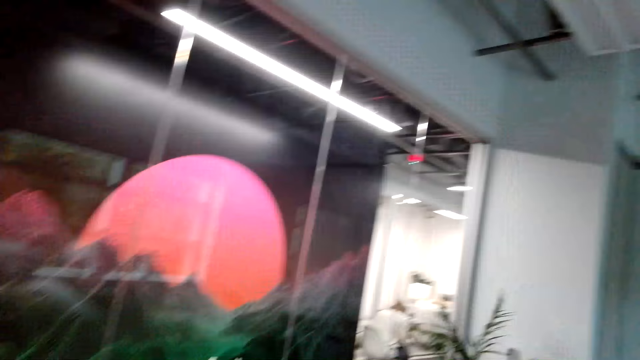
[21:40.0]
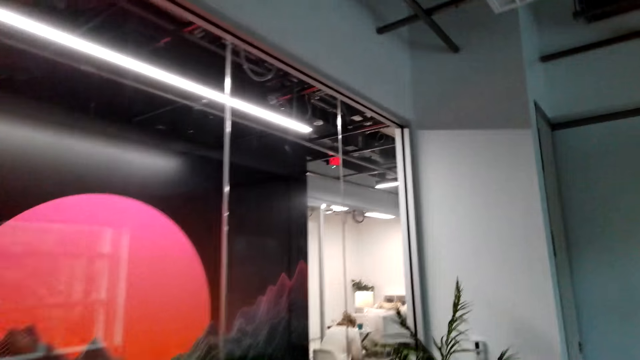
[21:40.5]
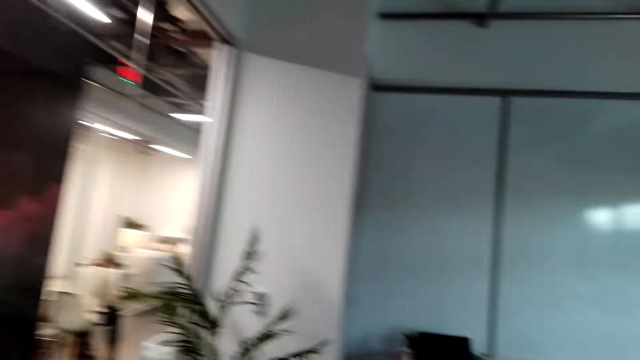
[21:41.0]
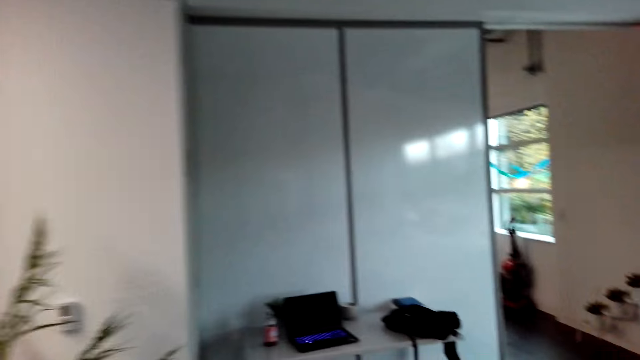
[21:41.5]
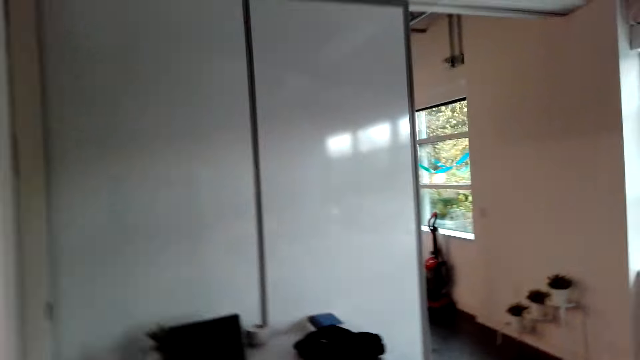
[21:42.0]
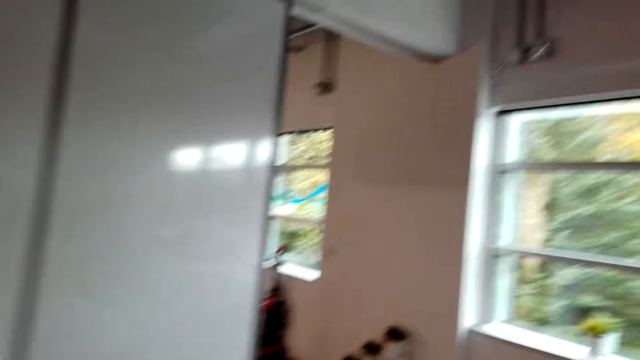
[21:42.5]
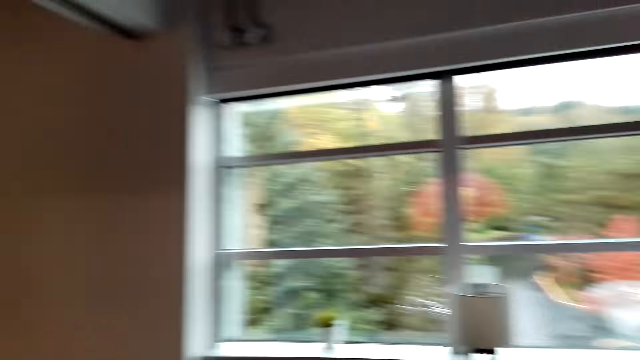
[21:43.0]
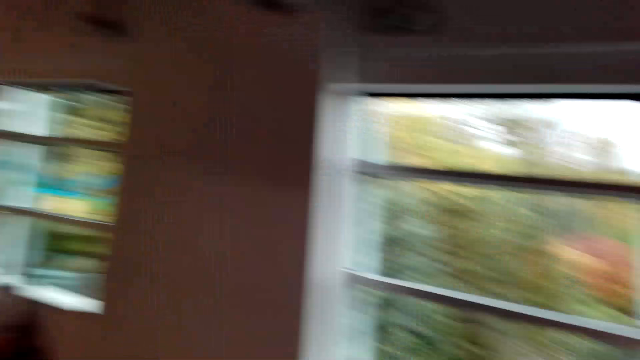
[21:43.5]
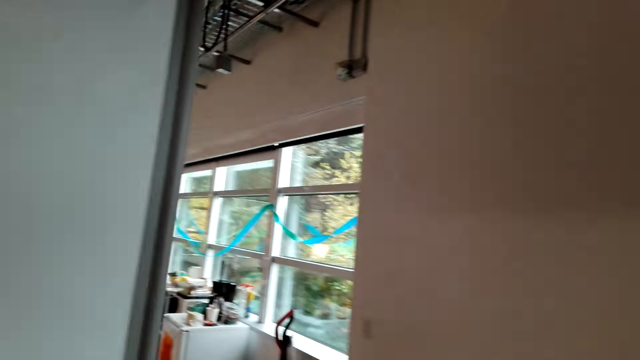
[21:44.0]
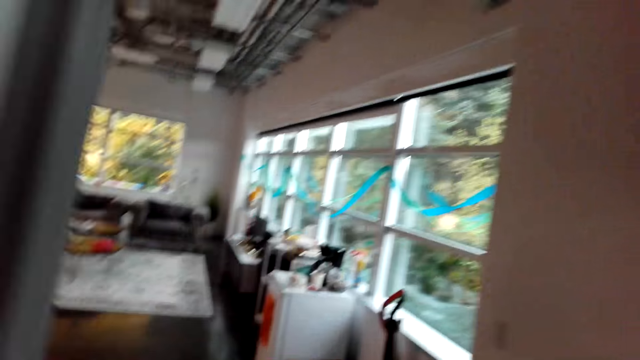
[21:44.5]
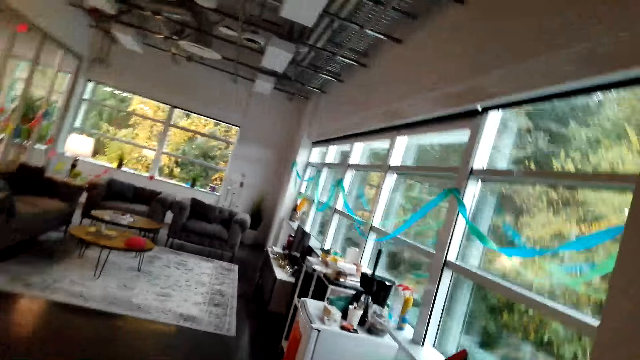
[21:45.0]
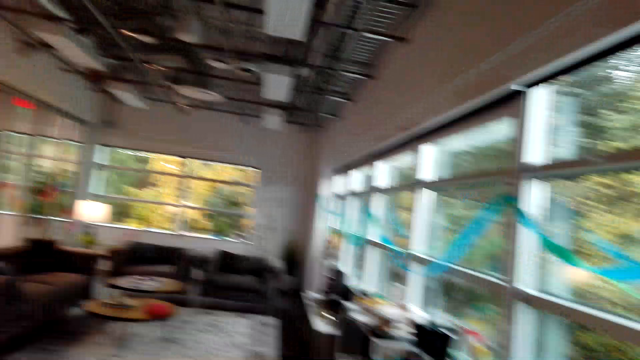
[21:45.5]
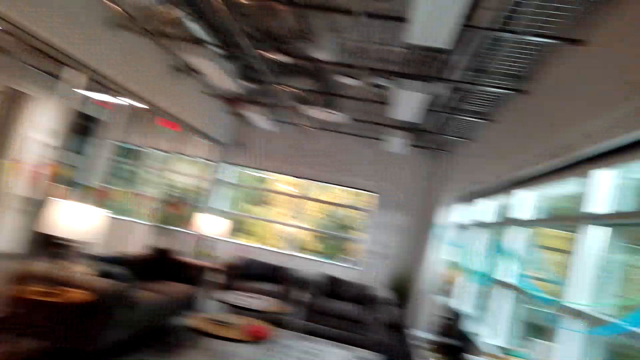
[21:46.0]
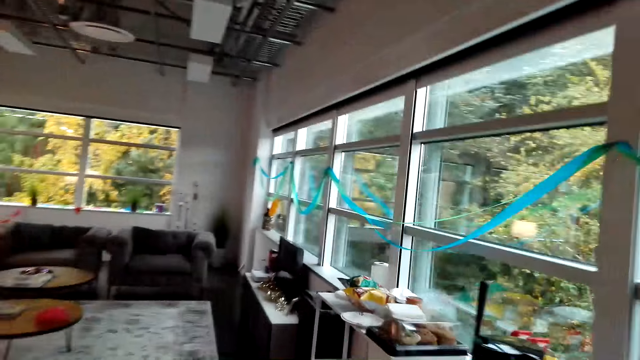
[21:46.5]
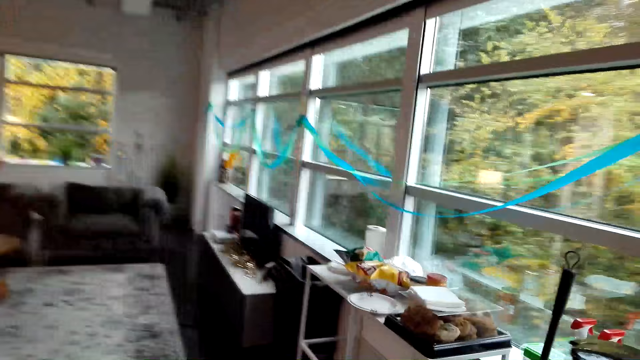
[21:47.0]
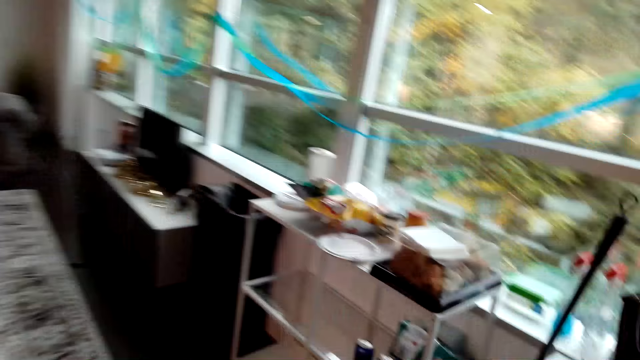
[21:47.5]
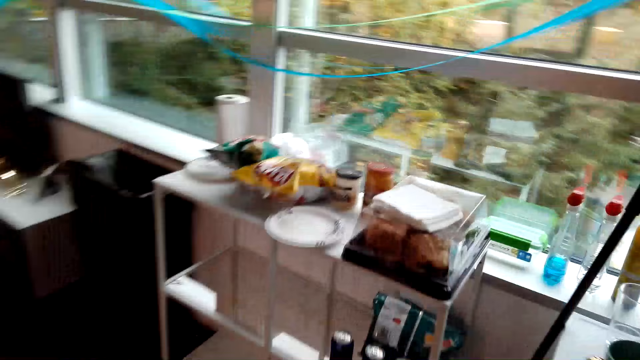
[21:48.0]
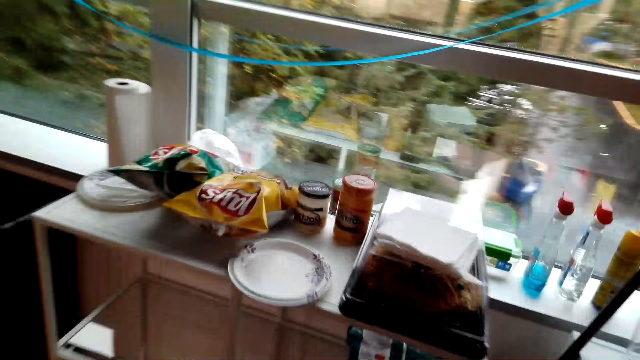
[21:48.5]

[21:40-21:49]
The camera wearer walks. They walk towards the table.

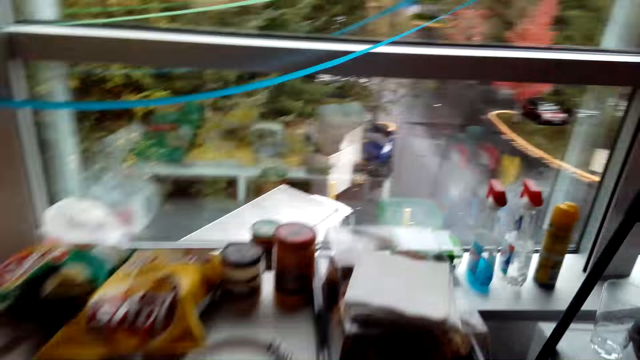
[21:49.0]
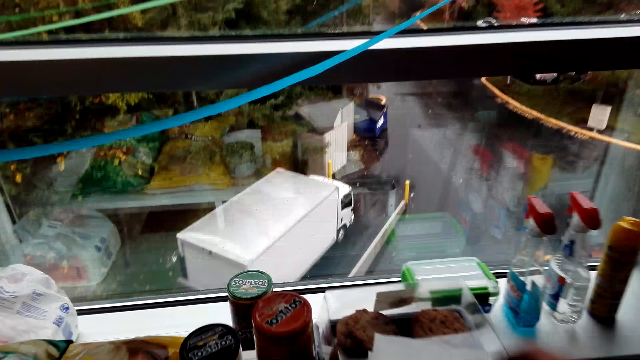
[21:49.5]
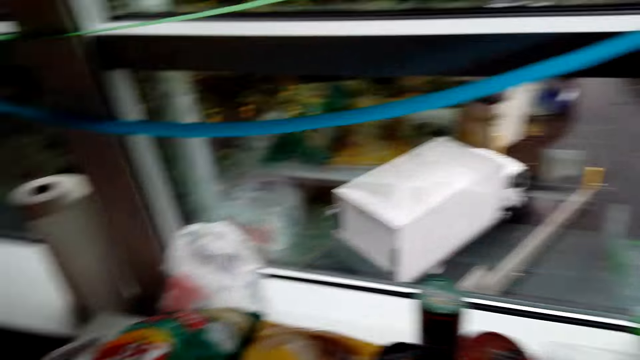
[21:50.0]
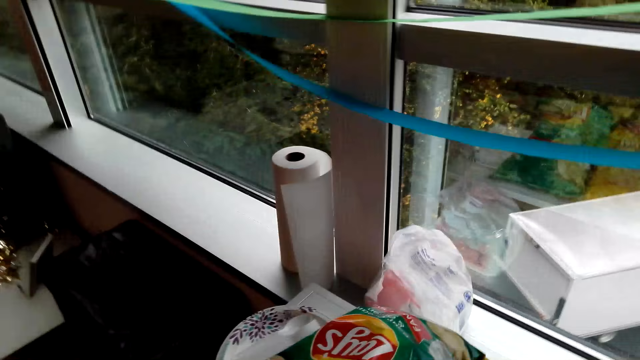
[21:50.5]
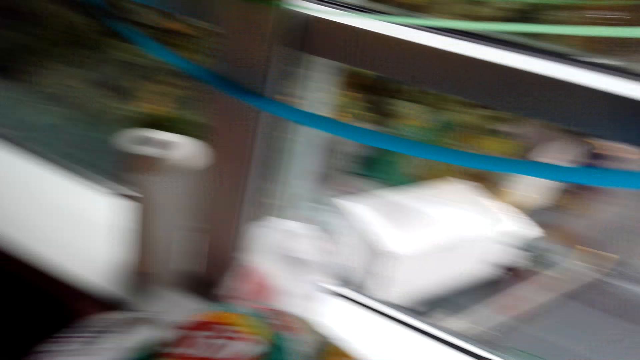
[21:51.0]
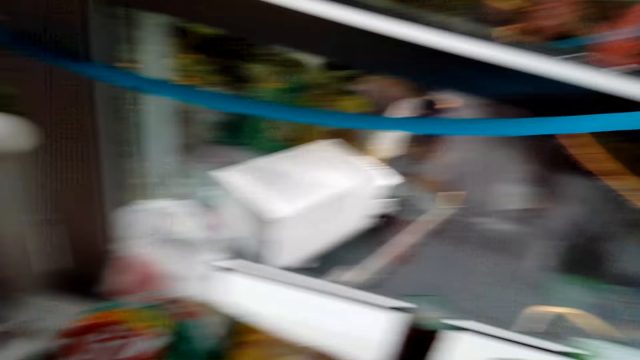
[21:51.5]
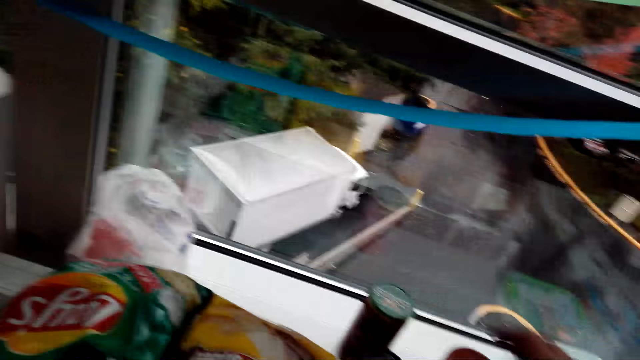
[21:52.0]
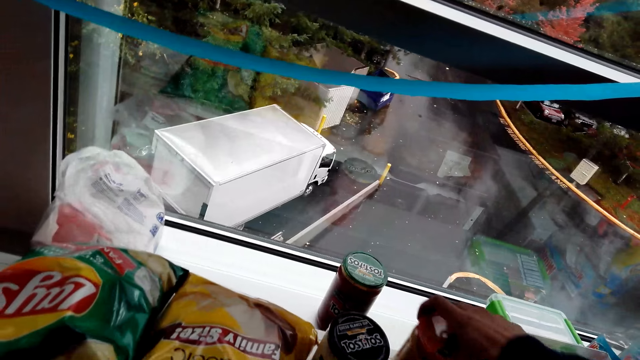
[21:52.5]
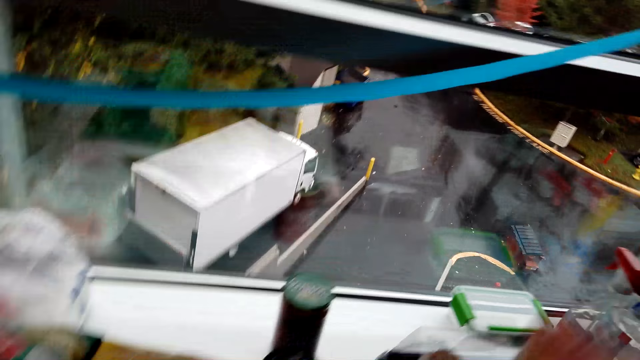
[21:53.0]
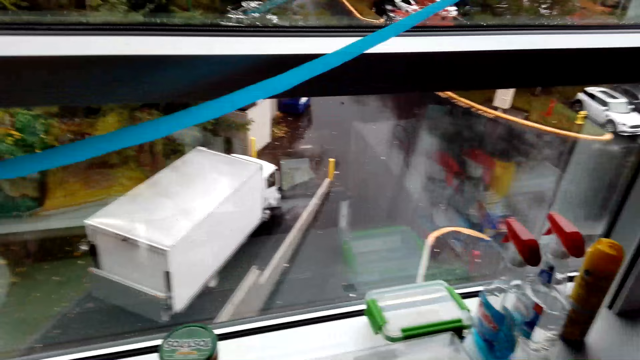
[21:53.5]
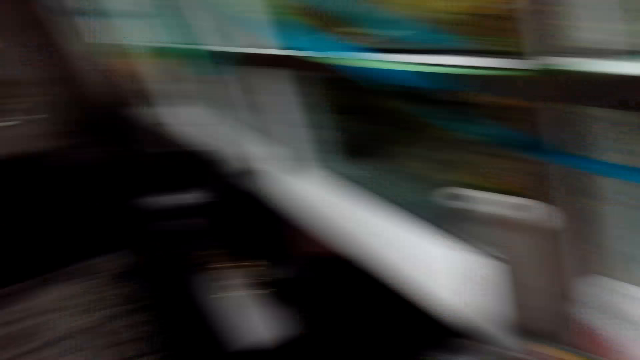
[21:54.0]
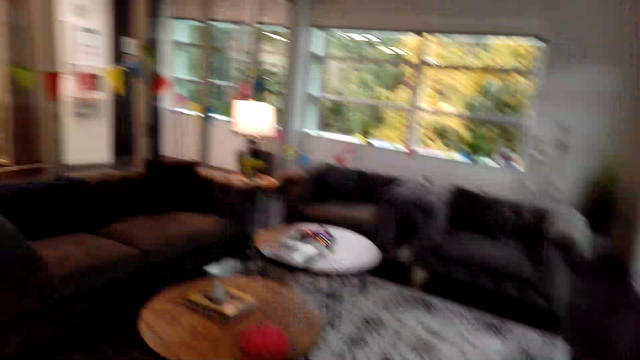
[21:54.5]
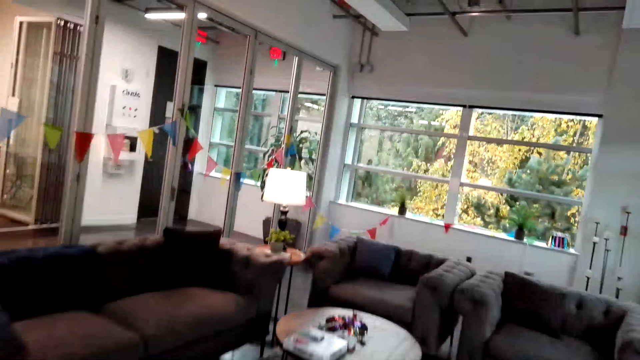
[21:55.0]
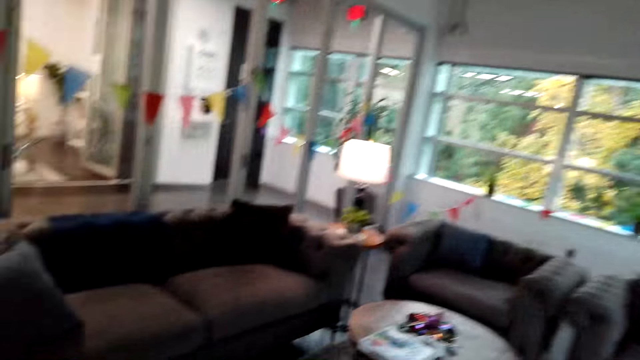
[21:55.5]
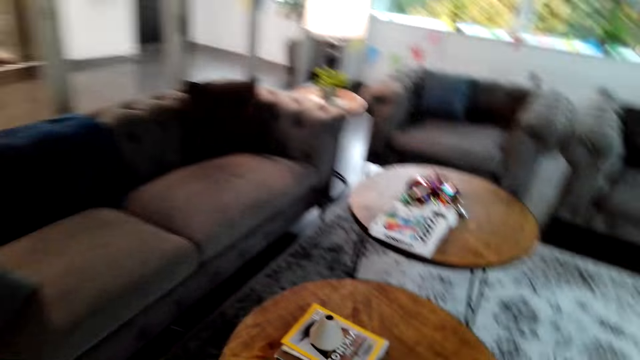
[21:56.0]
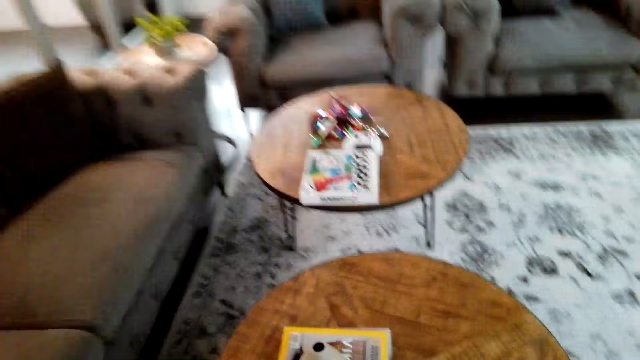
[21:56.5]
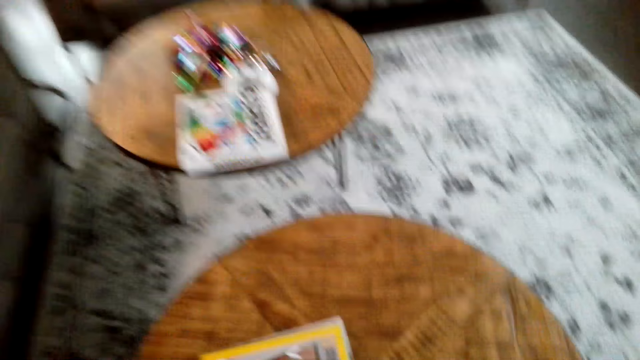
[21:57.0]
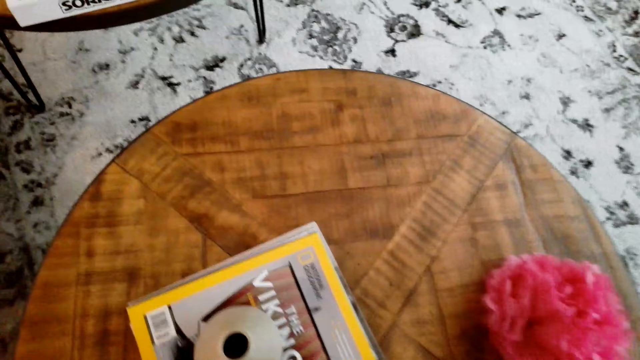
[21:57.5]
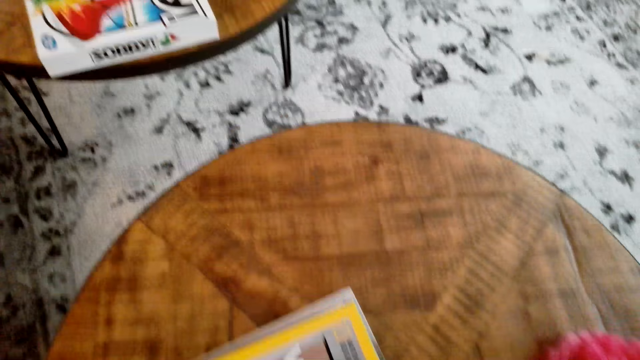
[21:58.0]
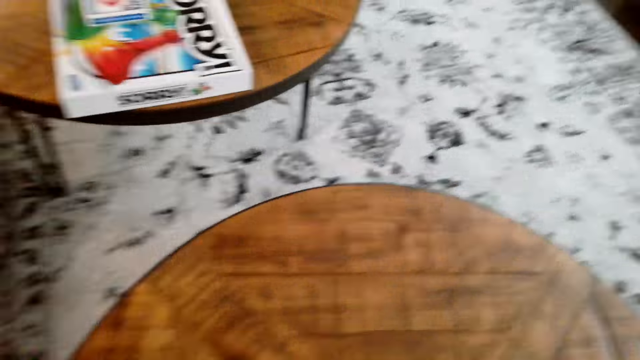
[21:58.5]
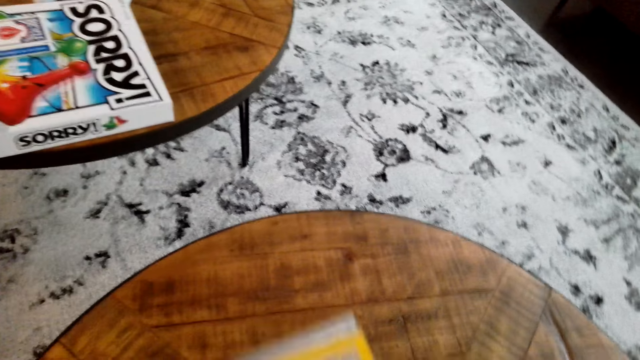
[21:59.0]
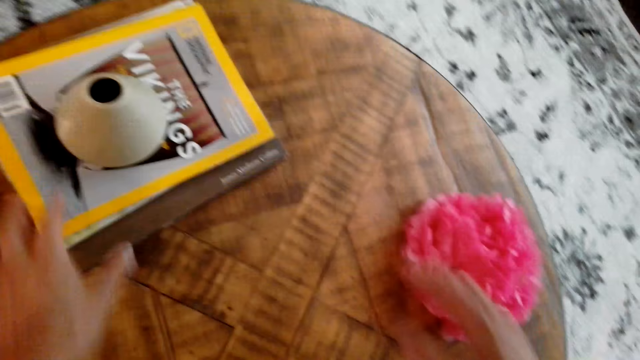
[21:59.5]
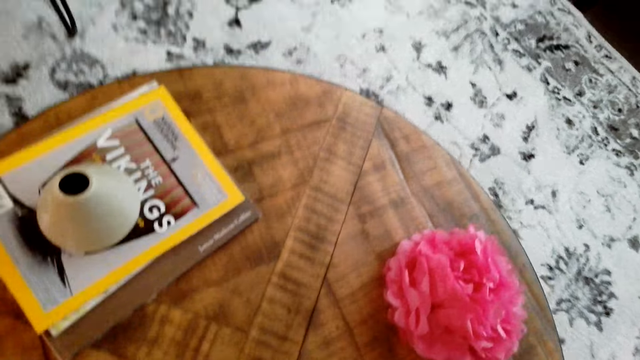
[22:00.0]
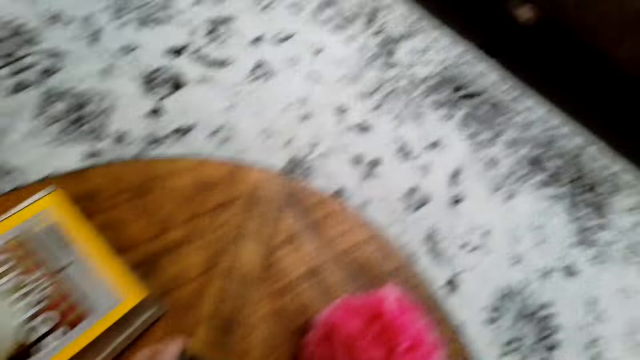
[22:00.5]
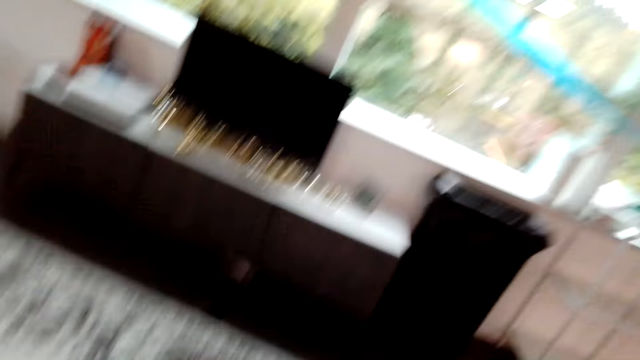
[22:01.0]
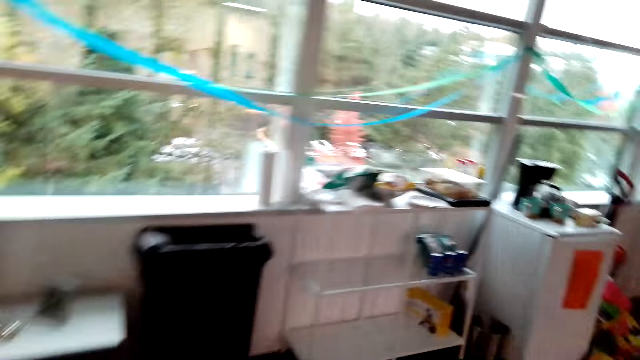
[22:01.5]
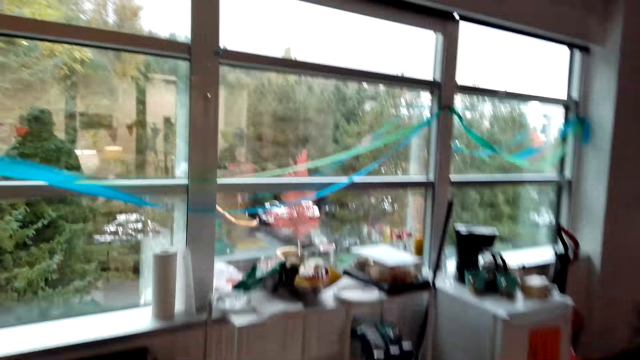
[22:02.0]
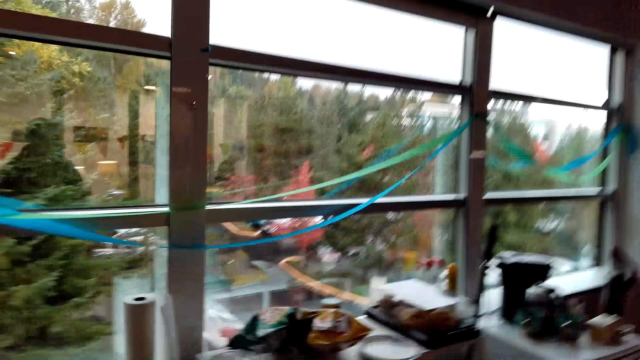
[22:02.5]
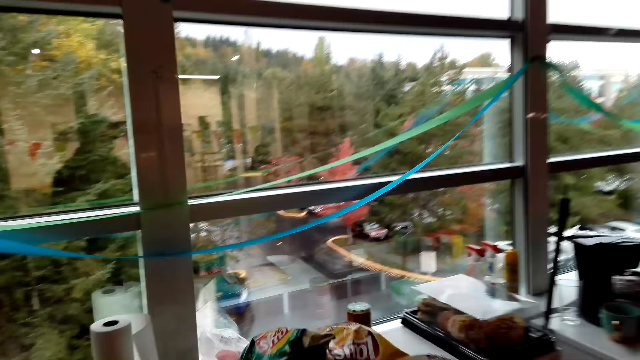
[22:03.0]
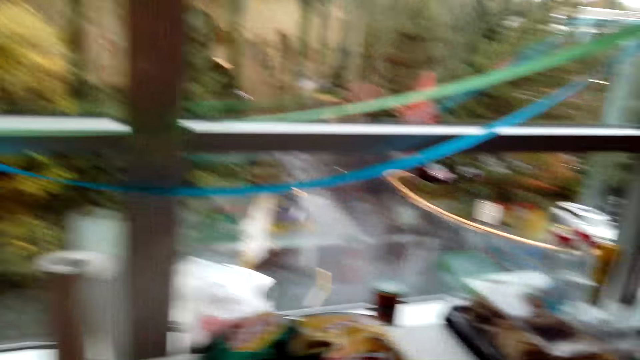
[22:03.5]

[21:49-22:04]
The camera wearer stares at the food on the table. They pick up the tin of Tostitos cream from the table. They look around the hotel and walk around the hotel. They put the Tostitos cream on the table. They move the books on the table. They move the tin on the table. They look around the hotel and walk around the hotel.
